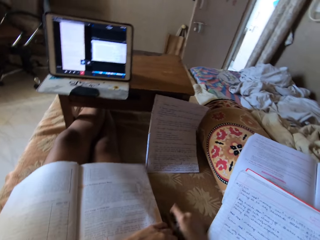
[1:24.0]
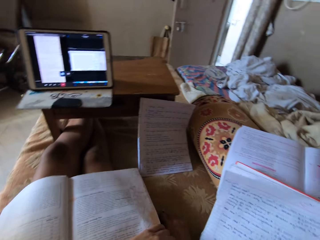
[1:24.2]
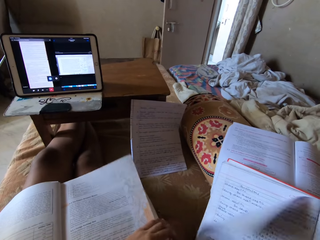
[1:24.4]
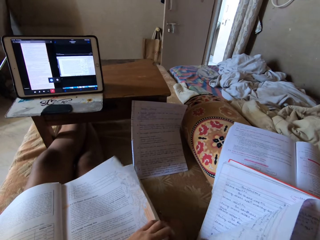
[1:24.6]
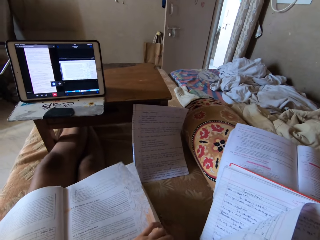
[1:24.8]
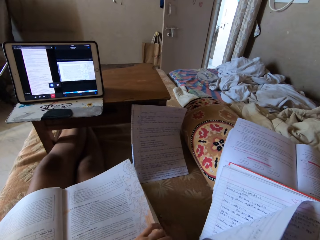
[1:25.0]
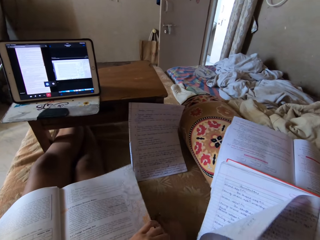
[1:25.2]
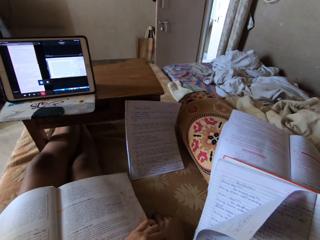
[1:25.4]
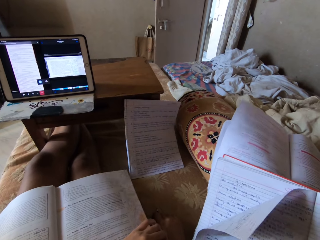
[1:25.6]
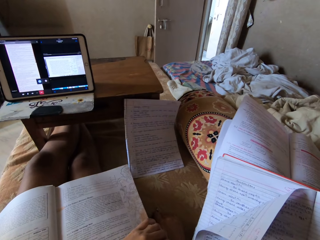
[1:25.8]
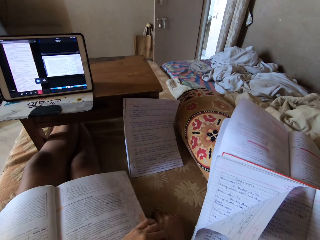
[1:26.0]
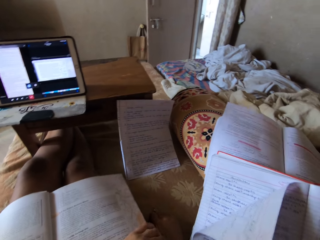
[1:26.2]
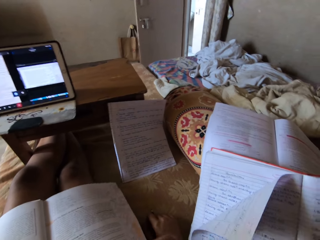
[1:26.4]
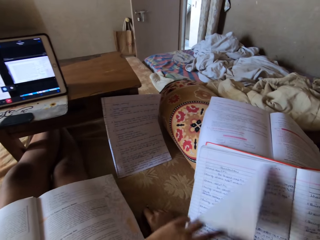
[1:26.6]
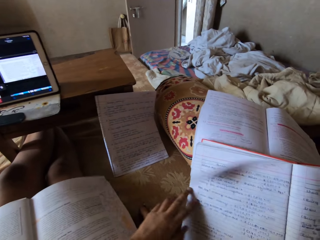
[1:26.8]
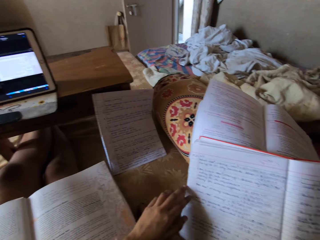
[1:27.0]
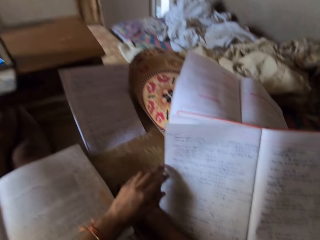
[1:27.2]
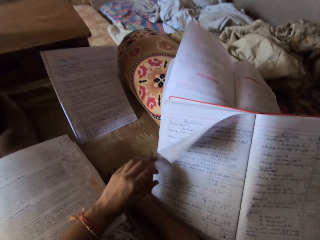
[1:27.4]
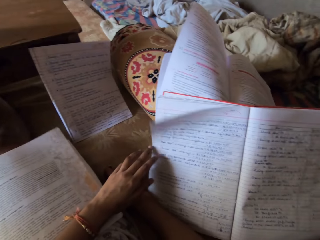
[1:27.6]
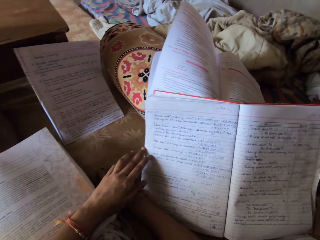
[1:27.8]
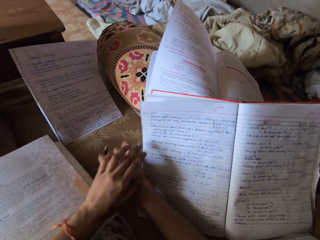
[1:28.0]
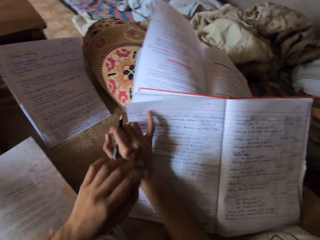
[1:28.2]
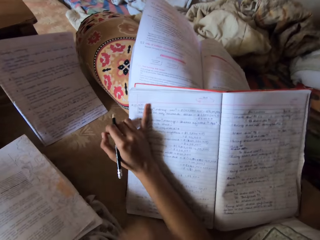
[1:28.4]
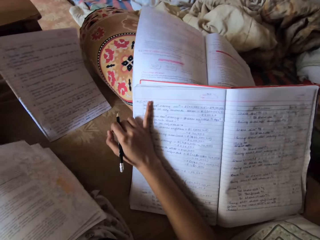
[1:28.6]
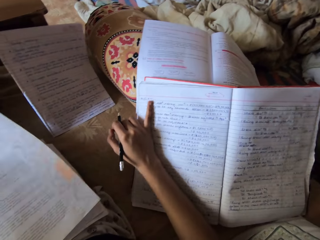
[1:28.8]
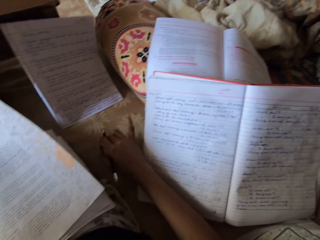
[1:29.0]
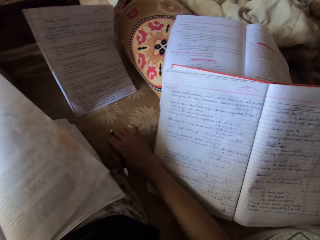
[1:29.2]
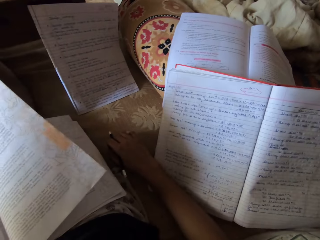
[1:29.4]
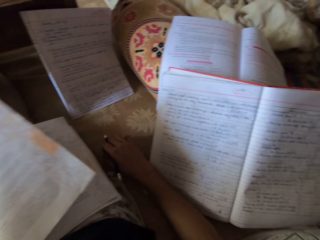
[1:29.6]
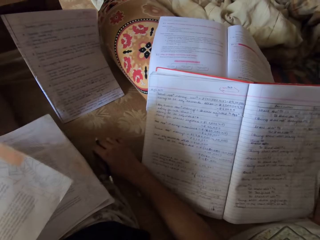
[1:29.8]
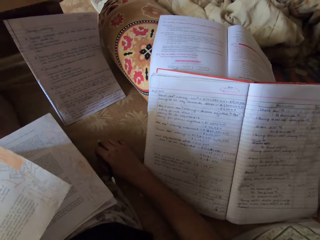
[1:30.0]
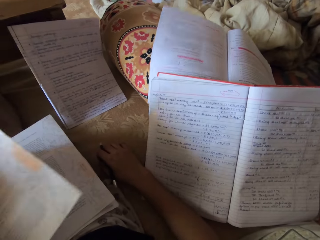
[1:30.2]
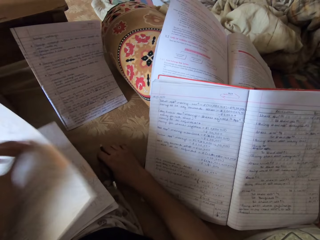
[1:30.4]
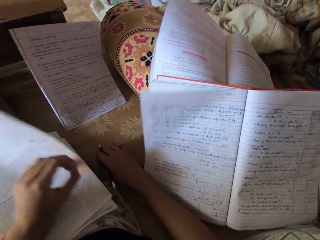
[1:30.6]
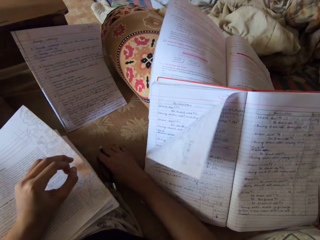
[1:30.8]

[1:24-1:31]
The camera wearer lowers her right hand. She reads a book. She touches another book with her left hand. She places her right hand on the book.

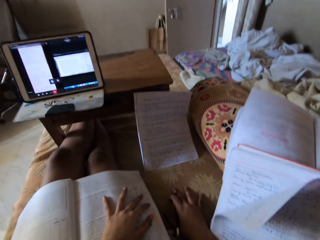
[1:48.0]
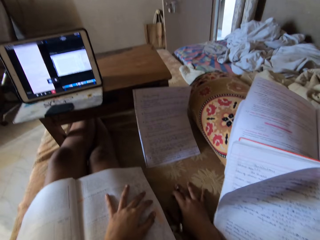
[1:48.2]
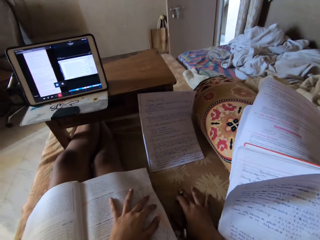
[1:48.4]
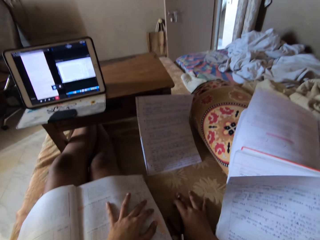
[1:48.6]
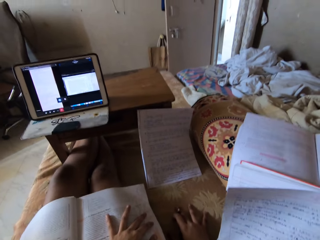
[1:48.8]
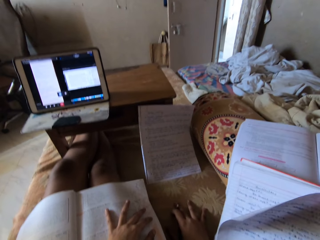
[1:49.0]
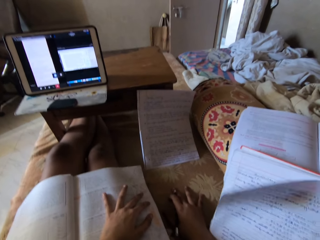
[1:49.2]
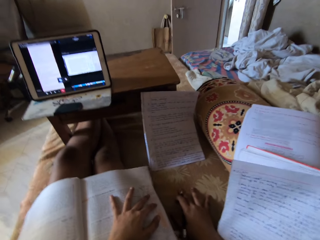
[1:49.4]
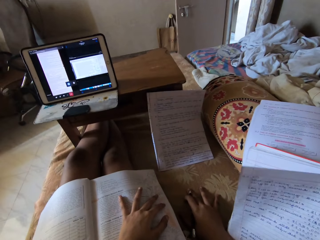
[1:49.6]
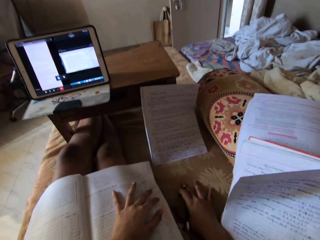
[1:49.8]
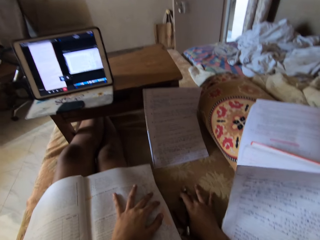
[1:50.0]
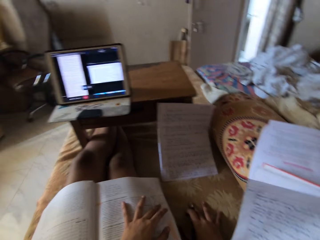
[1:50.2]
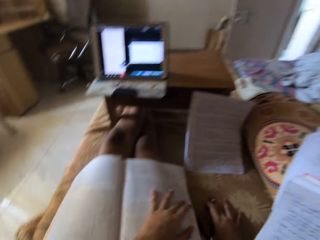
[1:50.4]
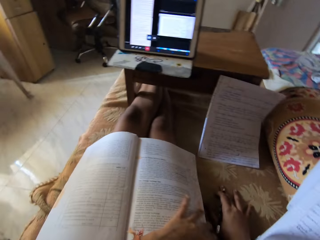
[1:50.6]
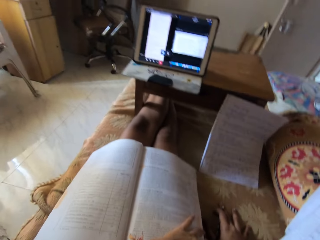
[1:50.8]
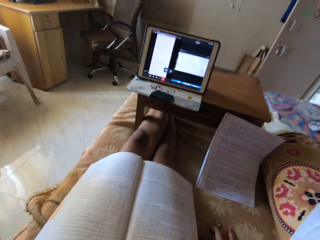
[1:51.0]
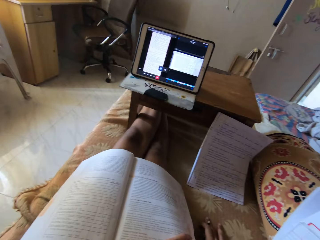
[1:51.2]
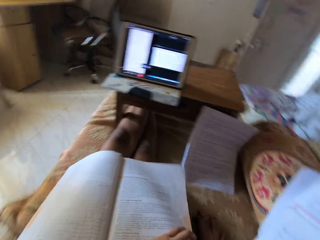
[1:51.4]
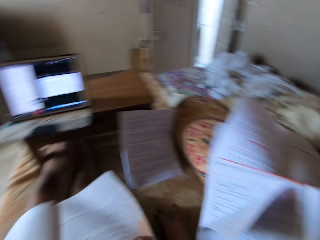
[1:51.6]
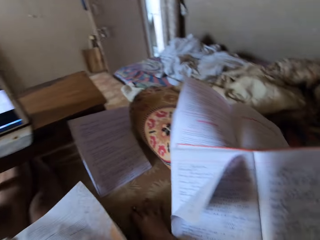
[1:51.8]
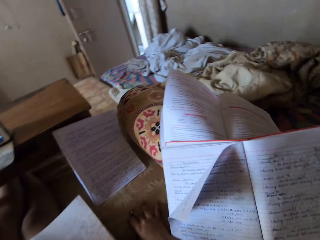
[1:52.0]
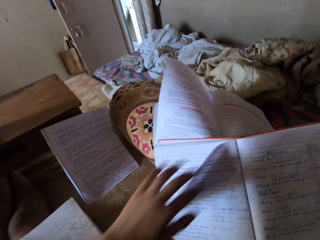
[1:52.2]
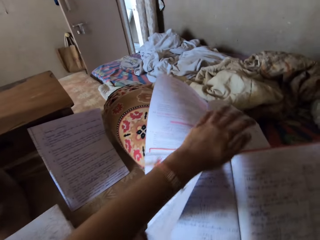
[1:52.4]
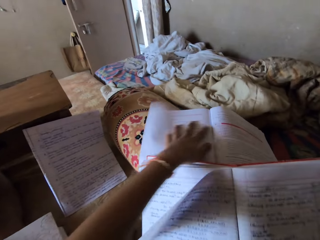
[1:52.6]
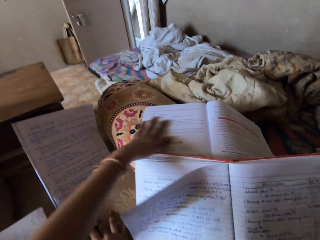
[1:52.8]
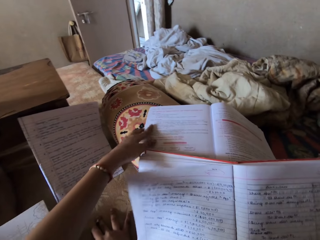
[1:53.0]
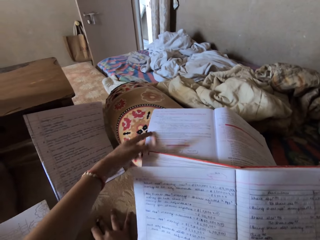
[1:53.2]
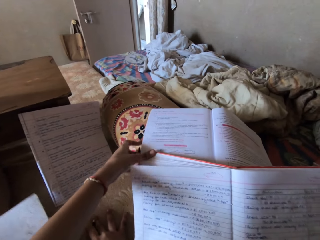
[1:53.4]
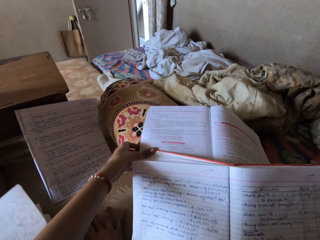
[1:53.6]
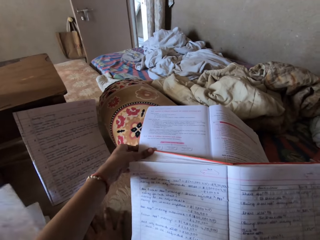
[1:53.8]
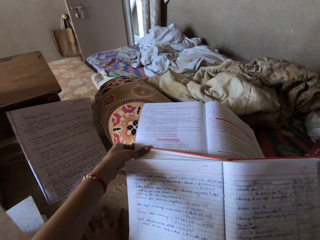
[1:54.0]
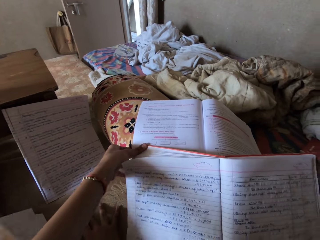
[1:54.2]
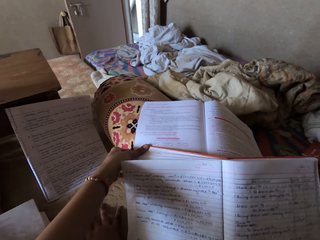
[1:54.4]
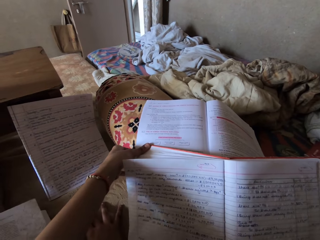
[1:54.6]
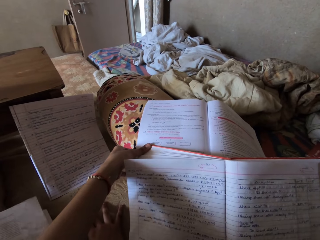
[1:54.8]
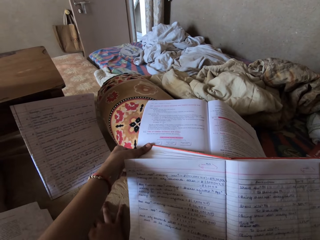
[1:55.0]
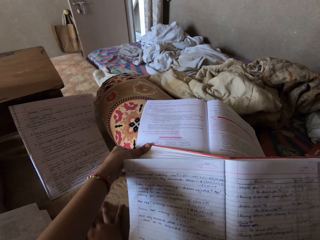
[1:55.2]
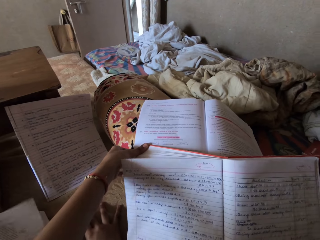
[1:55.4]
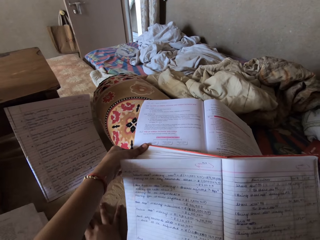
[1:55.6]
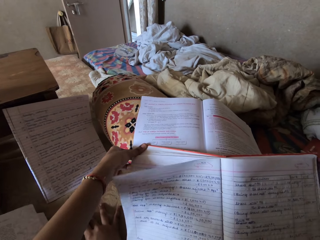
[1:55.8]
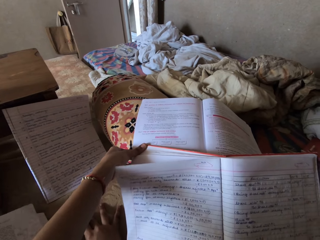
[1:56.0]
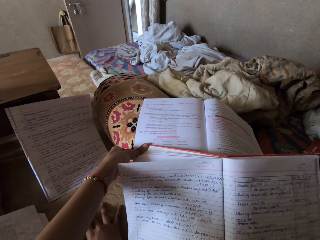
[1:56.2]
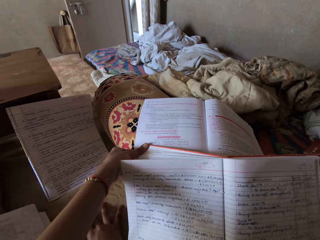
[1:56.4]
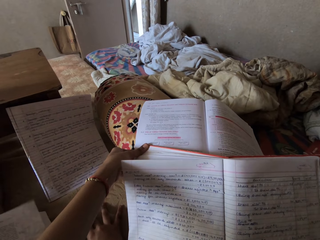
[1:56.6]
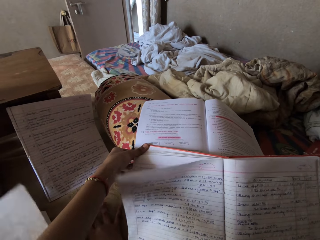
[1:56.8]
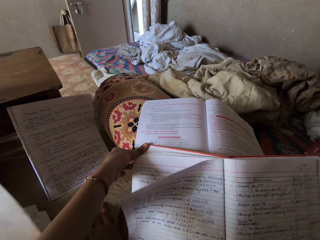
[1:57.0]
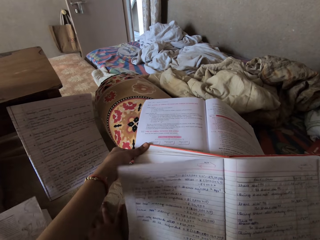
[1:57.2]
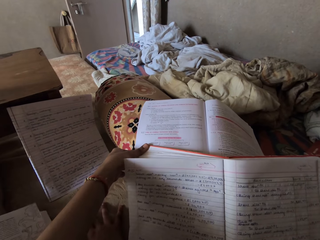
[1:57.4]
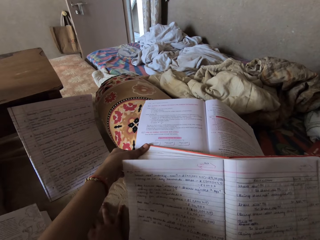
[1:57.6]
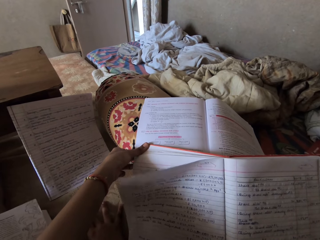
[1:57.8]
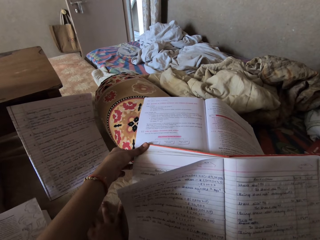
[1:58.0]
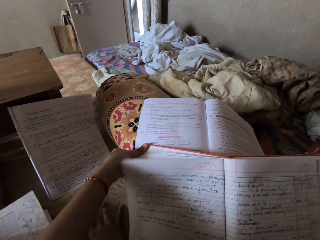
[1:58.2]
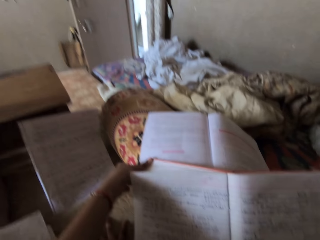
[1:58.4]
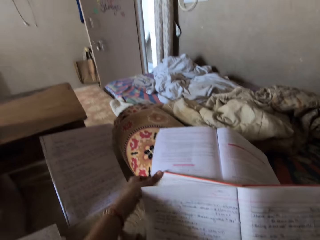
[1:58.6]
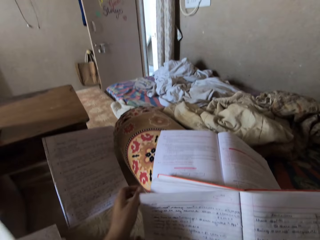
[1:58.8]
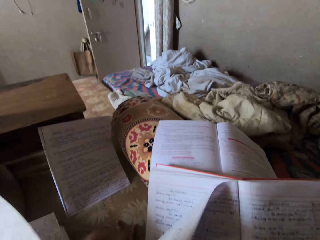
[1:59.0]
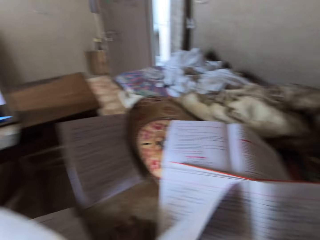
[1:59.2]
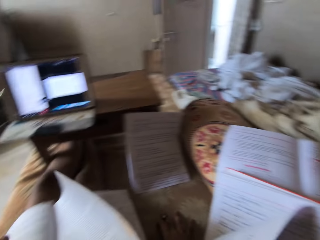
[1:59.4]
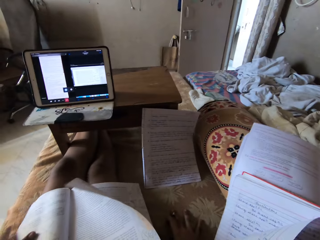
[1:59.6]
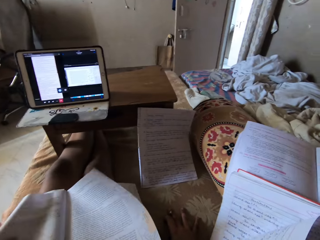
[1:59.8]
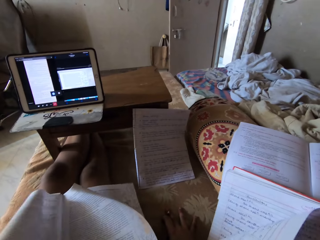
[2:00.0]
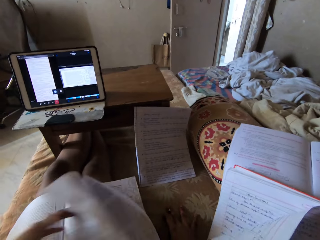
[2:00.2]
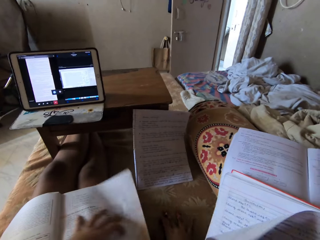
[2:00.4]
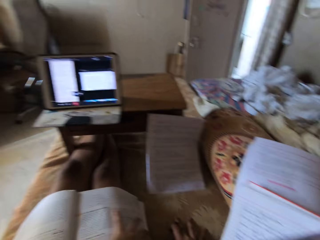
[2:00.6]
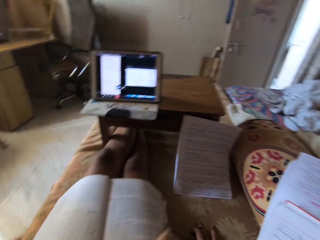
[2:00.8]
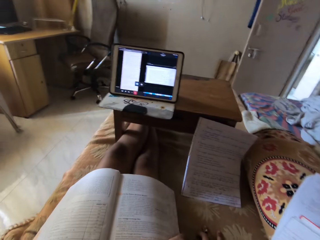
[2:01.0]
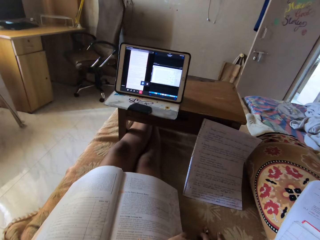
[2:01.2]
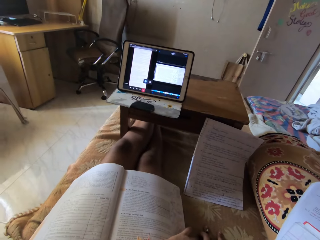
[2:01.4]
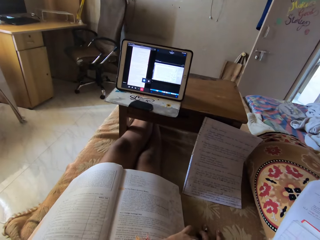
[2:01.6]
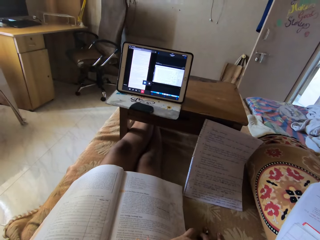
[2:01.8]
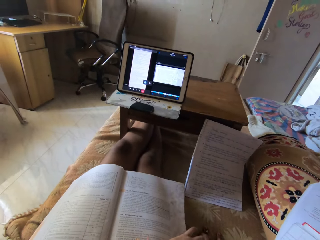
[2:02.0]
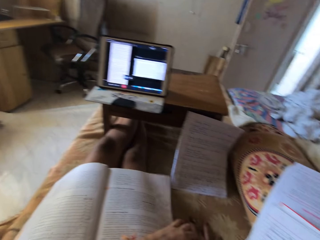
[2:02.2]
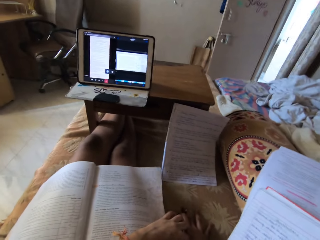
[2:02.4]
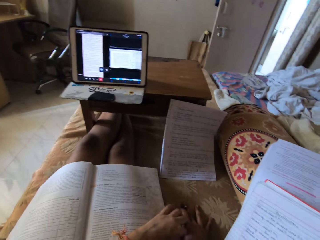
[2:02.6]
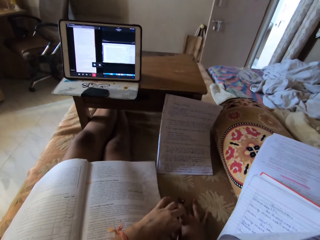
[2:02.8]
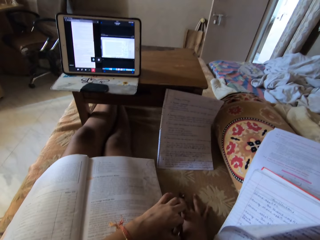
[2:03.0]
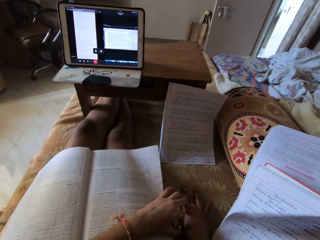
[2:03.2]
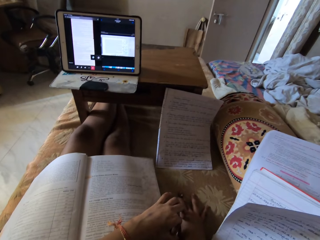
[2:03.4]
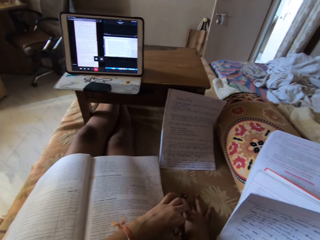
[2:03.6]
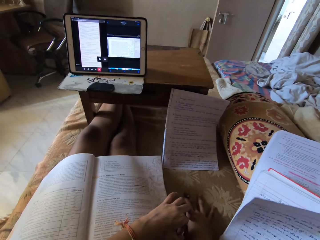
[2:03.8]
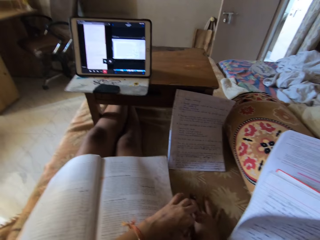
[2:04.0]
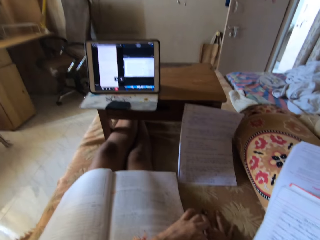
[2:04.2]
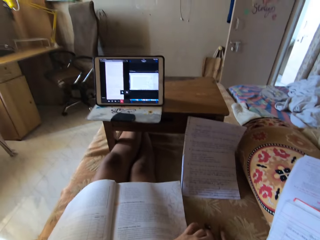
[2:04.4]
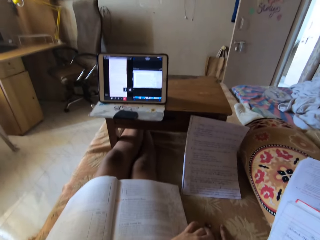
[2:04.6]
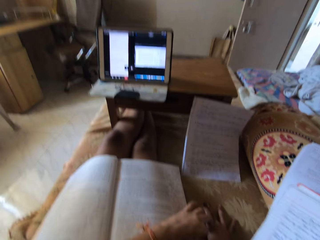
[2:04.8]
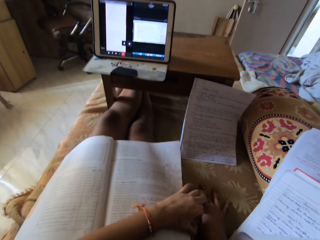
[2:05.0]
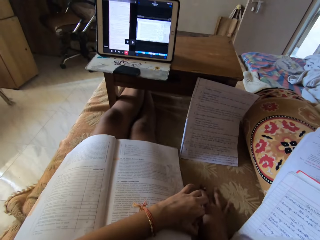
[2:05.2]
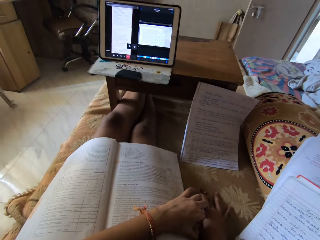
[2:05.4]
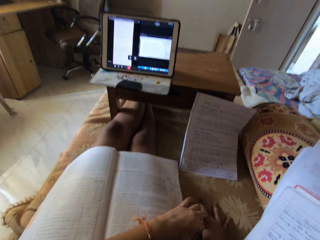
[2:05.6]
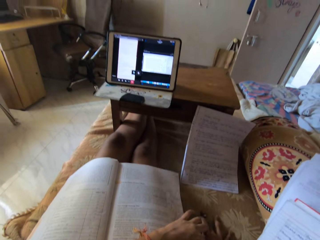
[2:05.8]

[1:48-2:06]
The camera wearer looks around. She moves her left hand on the page. She reads the book. She turns to another book. She places her left hand on the other book on the chair. She stares at the book. She removes her left hand from the book. She places her left hand on the book on her thighs. She flips another book's page with her left hand. She stares at the book.
